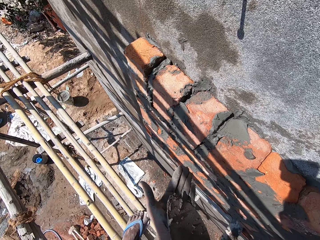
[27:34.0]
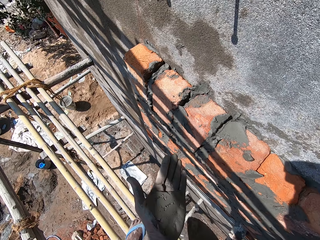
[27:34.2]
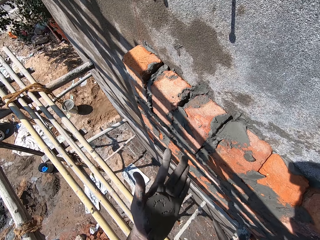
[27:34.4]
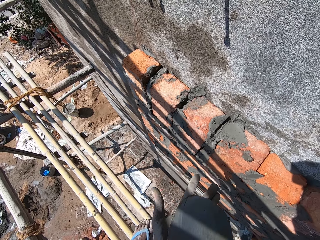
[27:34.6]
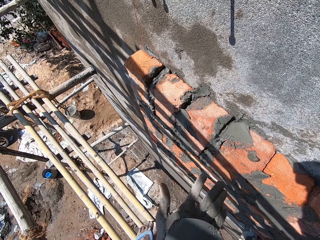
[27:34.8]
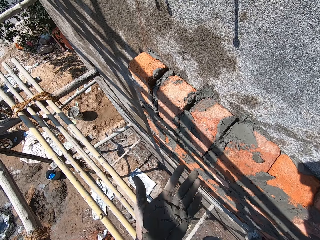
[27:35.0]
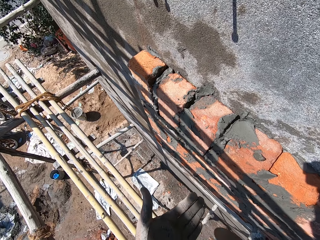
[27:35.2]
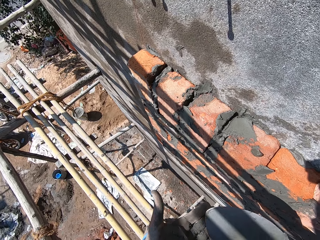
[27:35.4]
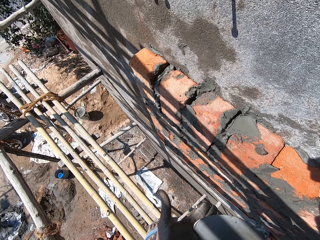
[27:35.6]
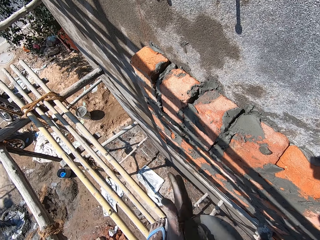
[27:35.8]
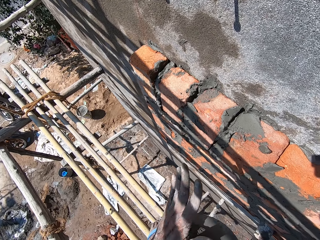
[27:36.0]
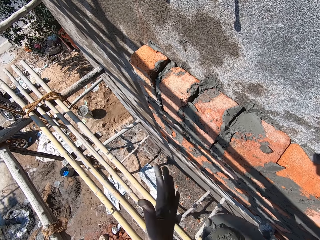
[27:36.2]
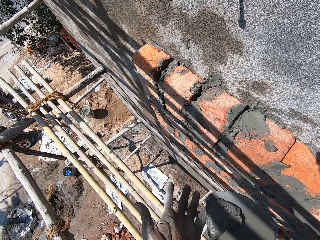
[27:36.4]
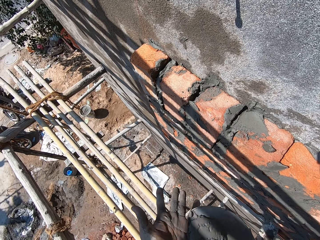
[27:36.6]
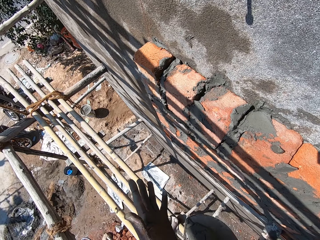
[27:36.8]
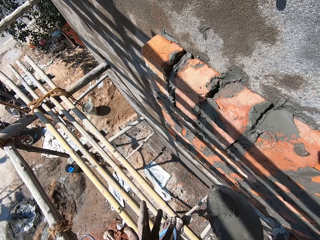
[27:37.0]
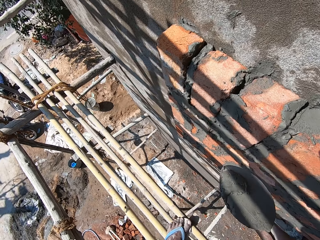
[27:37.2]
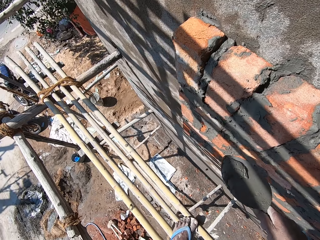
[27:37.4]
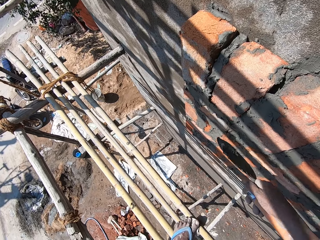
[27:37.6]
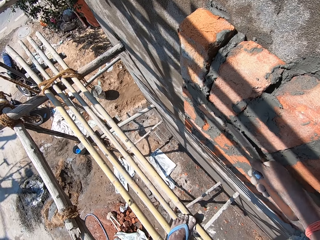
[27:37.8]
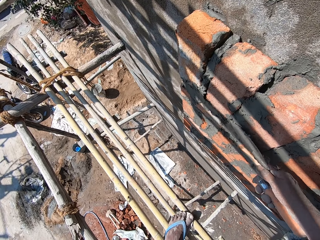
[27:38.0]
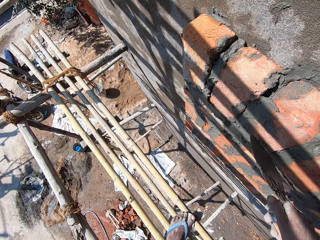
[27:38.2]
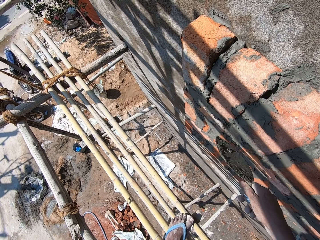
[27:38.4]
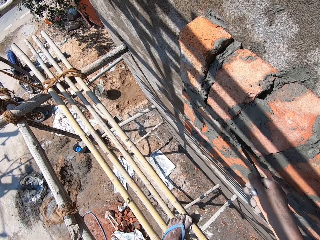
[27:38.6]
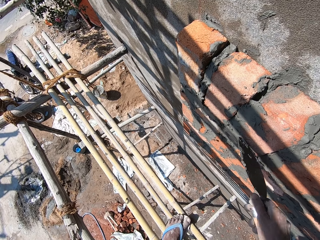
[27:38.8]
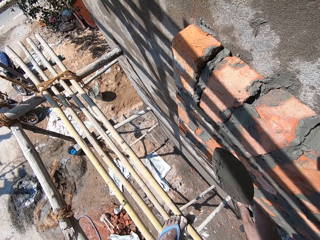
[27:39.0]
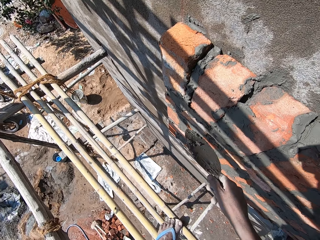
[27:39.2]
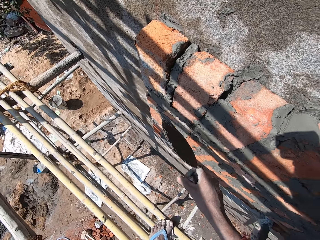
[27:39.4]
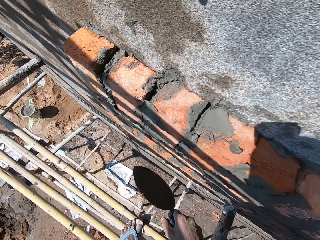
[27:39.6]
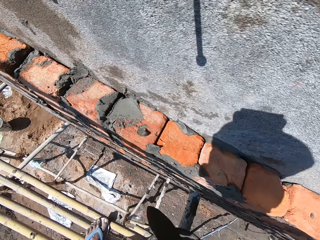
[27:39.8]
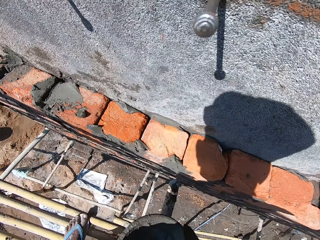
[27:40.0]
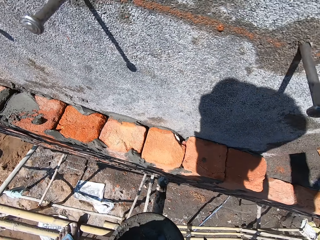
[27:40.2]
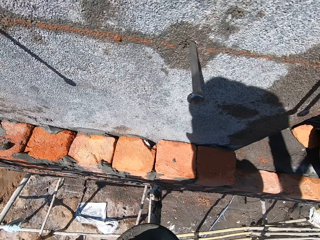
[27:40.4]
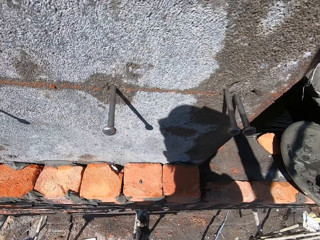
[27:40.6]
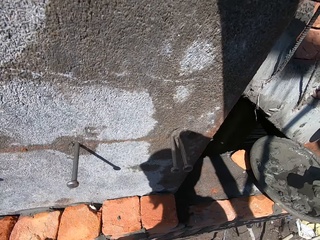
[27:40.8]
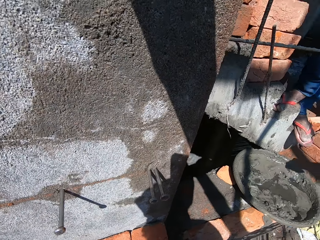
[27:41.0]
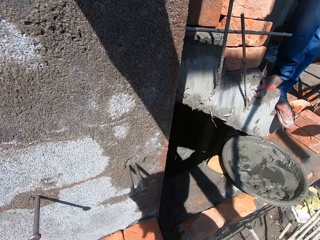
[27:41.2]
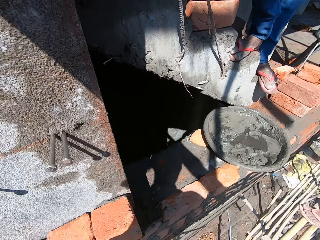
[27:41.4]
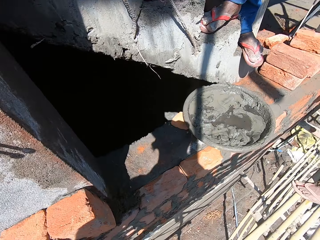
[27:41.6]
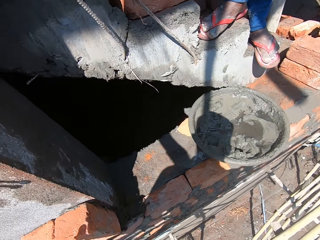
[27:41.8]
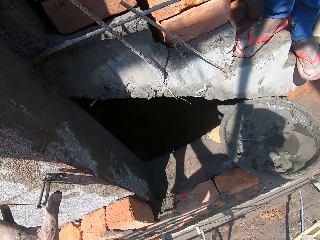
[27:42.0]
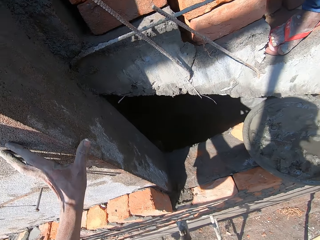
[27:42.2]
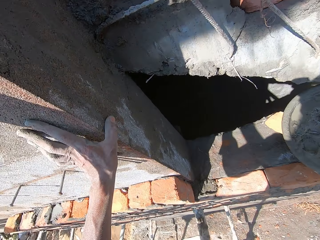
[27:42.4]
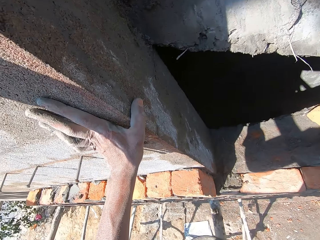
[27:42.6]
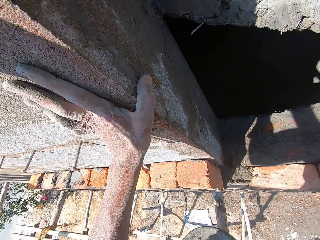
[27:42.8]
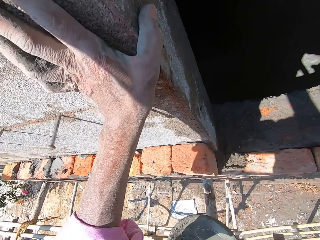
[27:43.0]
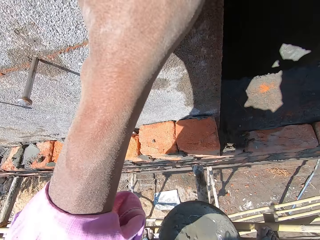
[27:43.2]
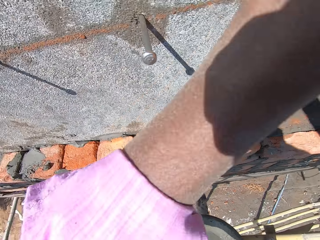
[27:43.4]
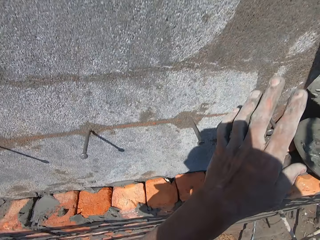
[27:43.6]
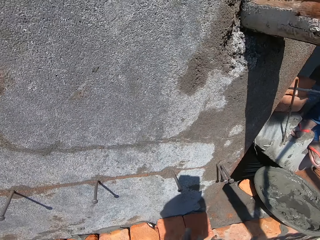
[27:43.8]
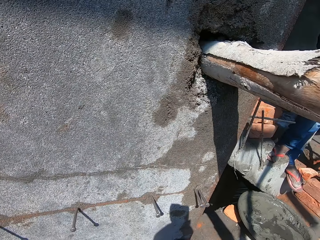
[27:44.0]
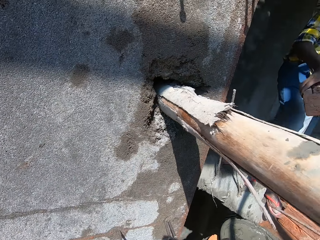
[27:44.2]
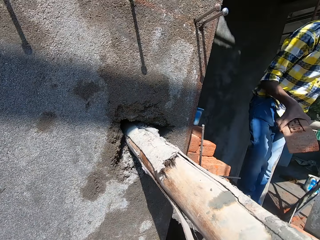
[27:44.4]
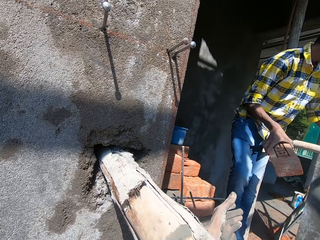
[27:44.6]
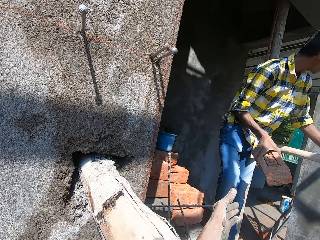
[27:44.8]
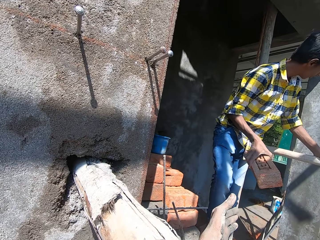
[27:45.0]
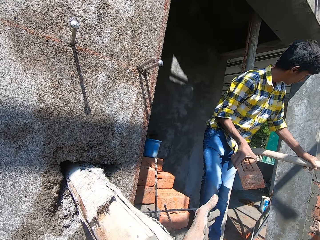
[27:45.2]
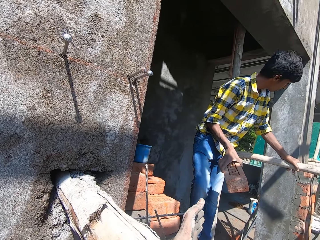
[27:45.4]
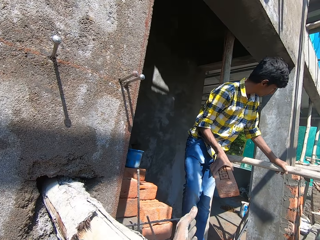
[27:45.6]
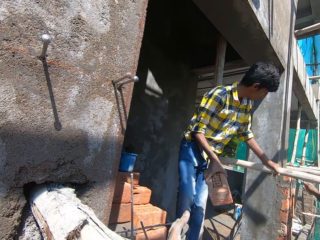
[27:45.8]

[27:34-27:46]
The camera wearer rubs mortar on his left hand with the trowel in his right hand. He scrapes mortar from his left hand with the mortar in his right hand. He plasters bricks on the wall with the trowel in his right hand. He touches the wall and looks around.

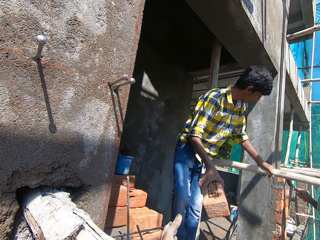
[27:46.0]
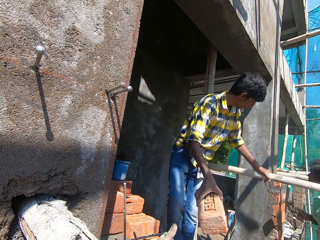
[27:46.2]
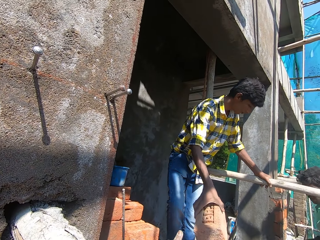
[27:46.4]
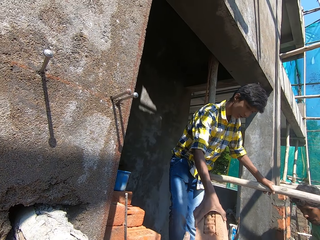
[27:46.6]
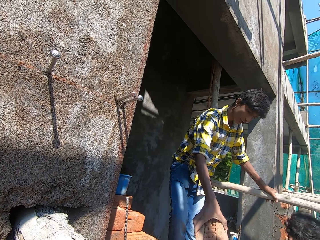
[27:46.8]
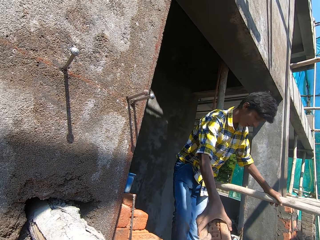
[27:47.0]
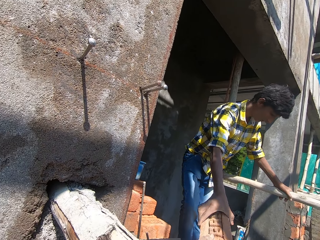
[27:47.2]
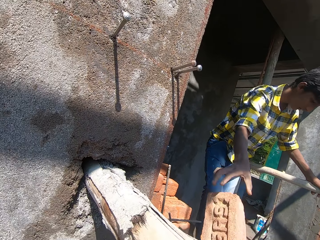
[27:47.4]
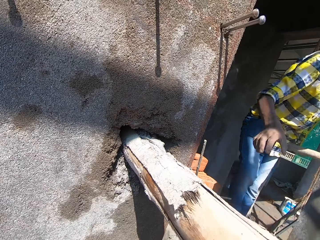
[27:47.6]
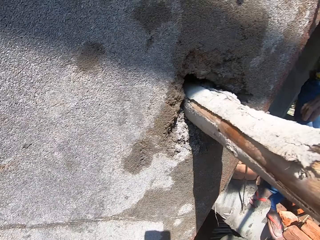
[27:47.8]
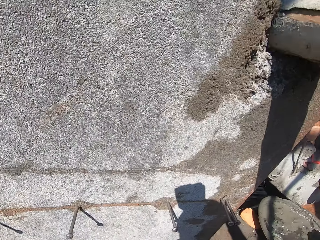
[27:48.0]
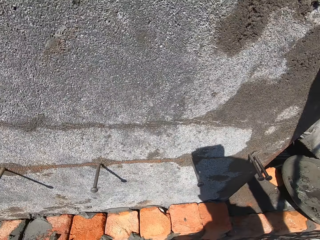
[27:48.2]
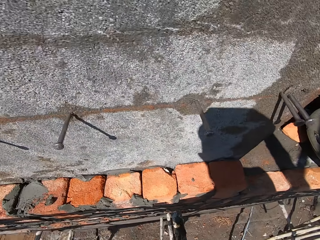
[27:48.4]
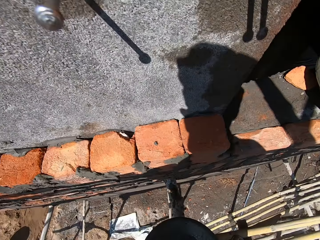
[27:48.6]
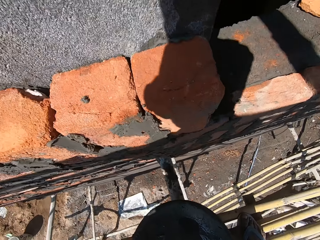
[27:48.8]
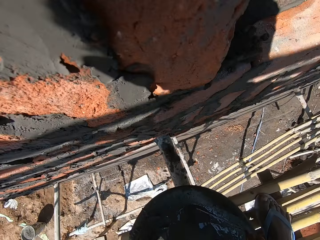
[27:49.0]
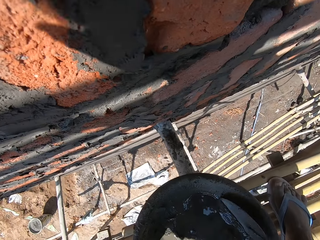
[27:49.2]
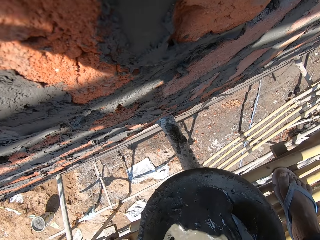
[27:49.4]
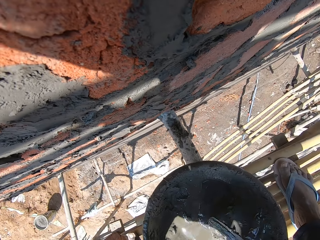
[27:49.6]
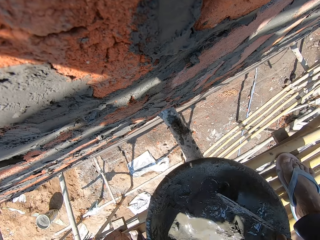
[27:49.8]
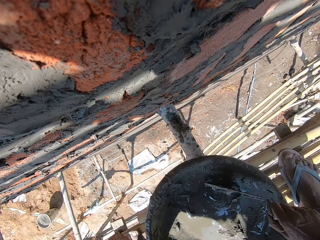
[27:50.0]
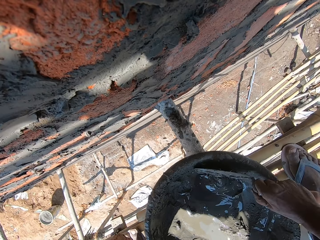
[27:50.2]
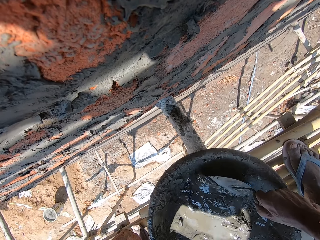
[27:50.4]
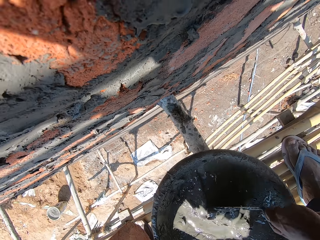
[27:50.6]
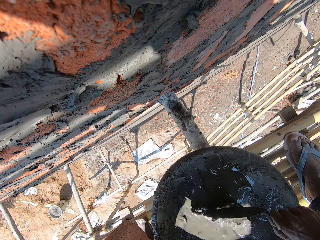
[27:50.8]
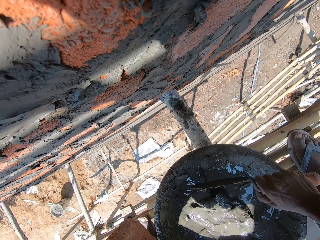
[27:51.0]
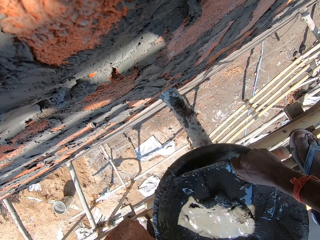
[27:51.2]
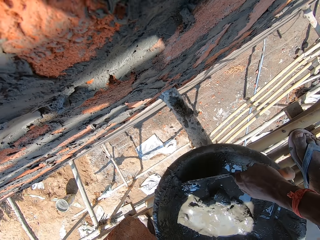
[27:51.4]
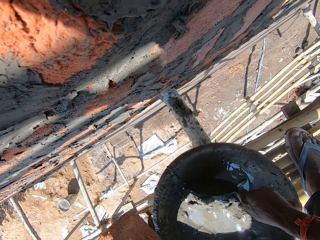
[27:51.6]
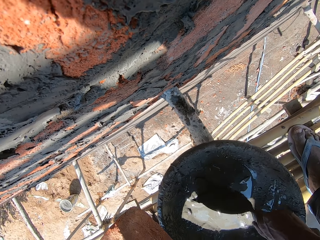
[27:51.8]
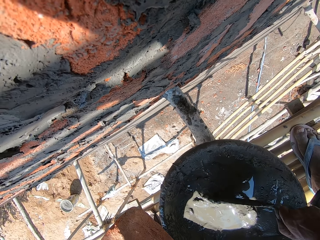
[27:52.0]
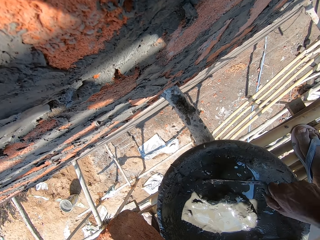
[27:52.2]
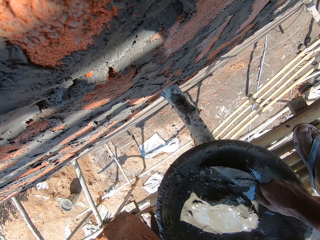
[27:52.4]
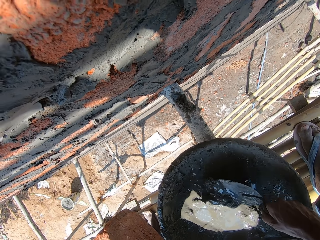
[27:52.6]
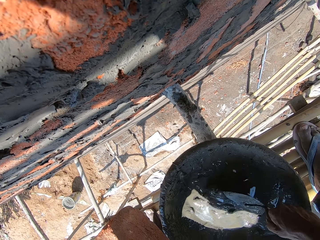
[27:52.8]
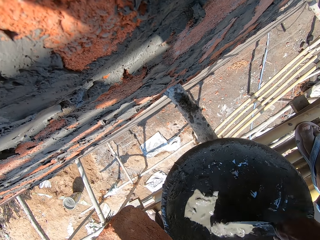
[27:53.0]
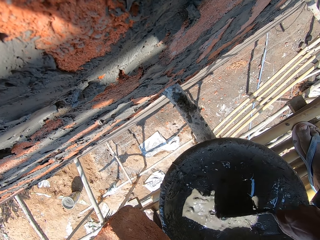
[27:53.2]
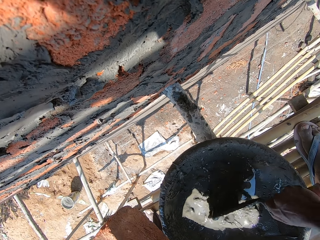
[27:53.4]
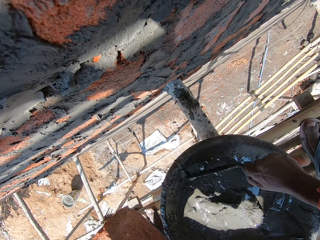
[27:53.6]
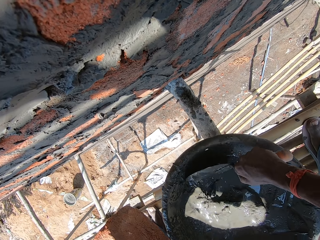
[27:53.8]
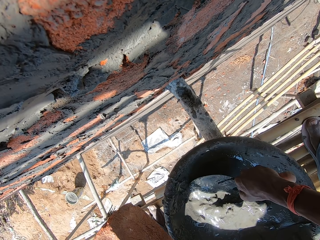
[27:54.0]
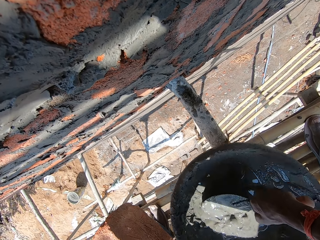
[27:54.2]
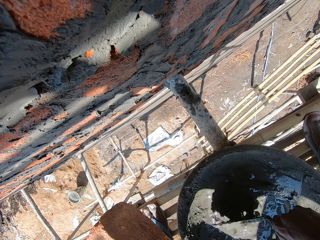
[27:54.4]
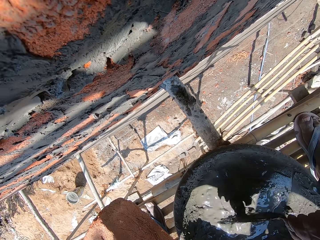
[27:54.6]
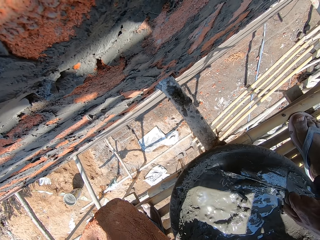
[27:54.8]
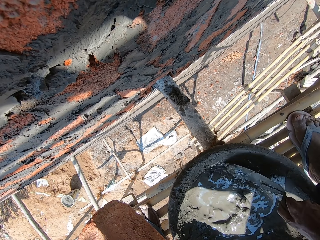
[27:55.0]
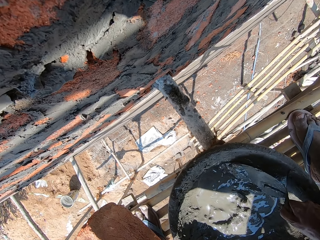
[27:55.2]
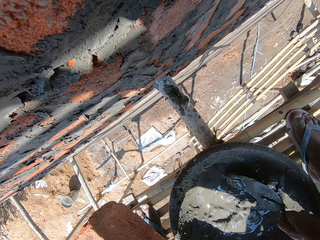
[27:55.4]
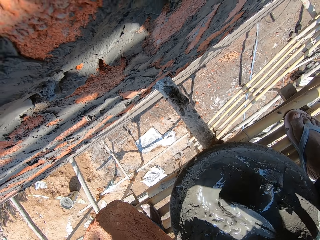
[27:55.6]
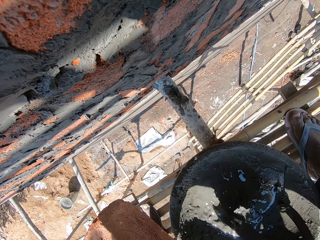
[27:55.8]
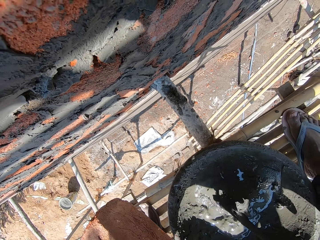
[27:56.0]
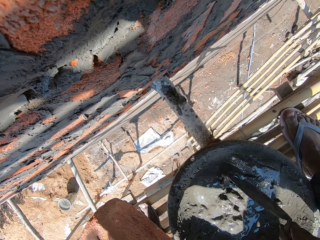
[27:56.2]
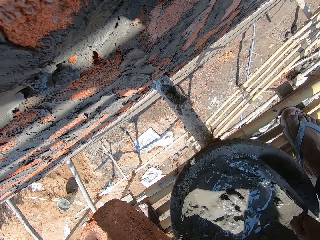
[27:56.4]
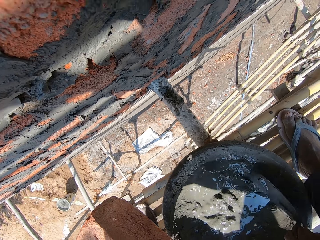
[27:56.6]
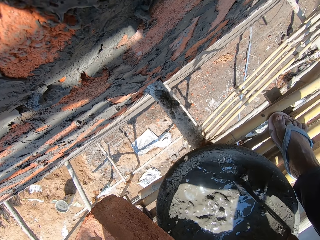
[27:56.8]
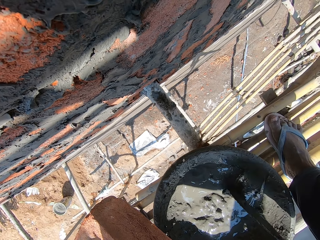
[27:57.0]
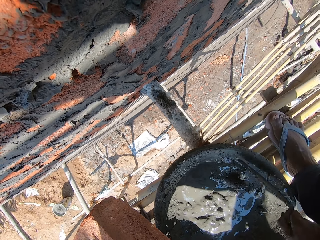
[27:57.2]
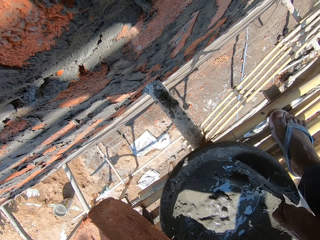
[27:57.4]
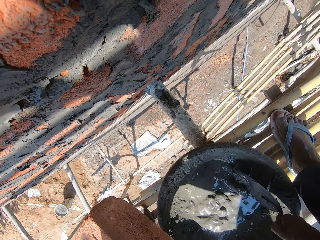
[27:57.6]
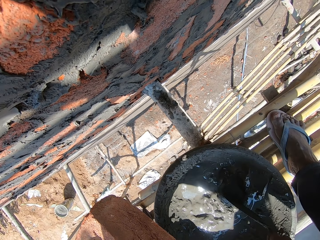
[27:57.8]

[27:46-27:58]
The camera wearer receives a brick from a man with his left hand. He looks around. He mixes the mortar in a head pan on the scaffold with the trowel in his right hand.
